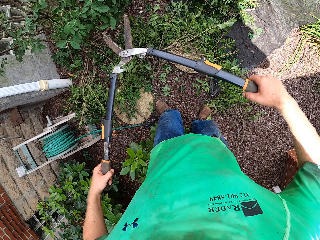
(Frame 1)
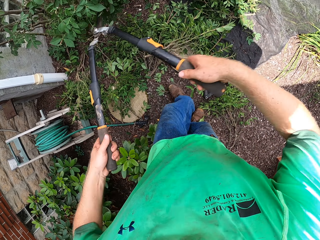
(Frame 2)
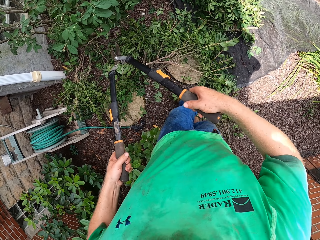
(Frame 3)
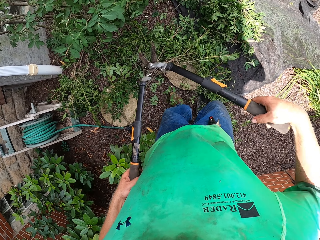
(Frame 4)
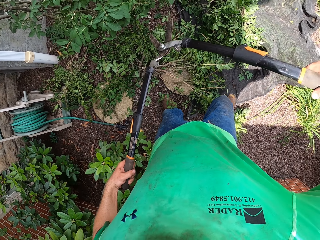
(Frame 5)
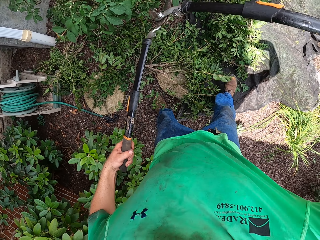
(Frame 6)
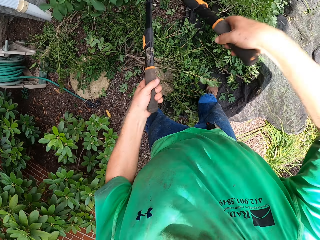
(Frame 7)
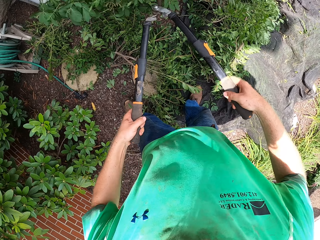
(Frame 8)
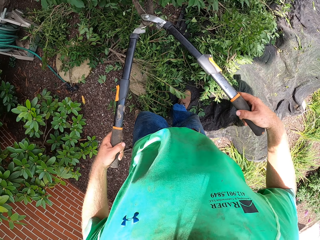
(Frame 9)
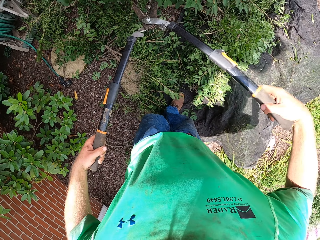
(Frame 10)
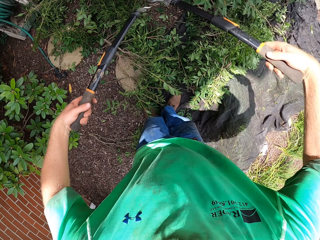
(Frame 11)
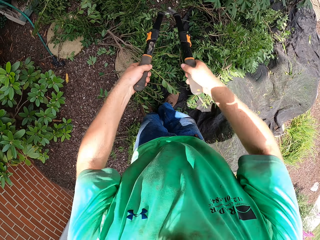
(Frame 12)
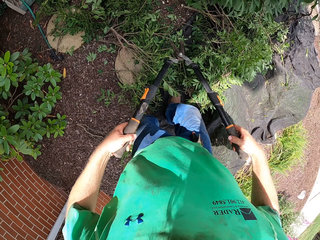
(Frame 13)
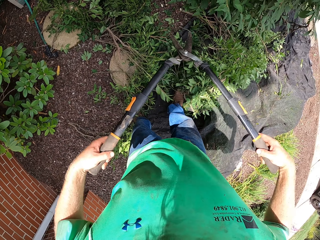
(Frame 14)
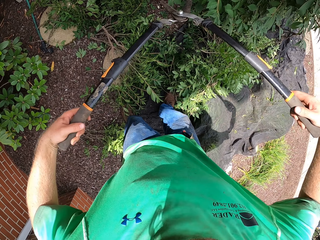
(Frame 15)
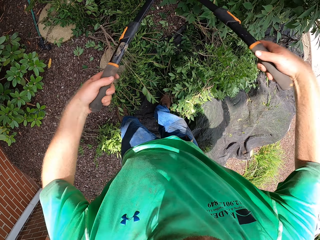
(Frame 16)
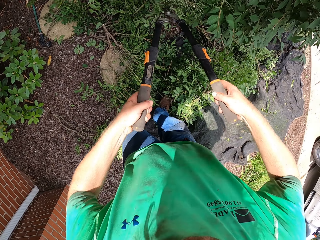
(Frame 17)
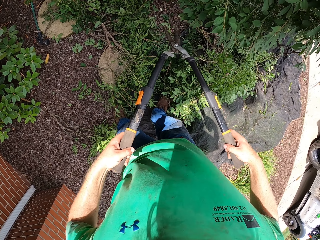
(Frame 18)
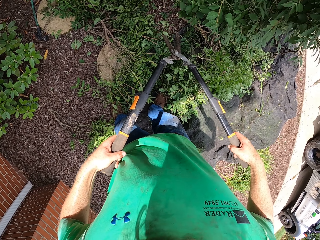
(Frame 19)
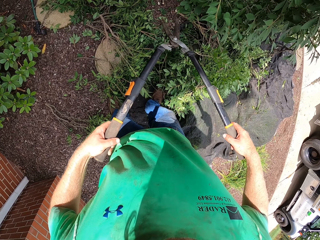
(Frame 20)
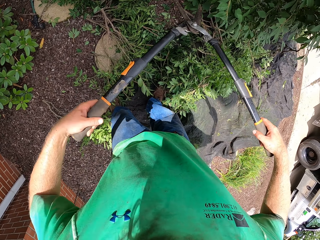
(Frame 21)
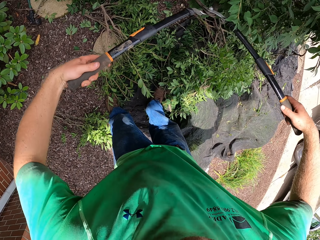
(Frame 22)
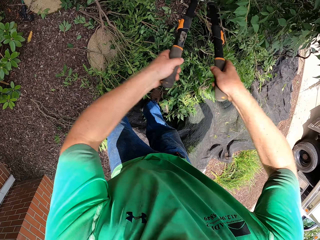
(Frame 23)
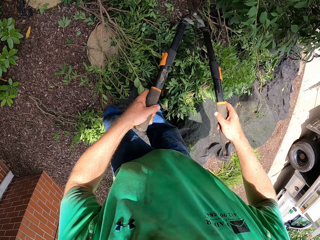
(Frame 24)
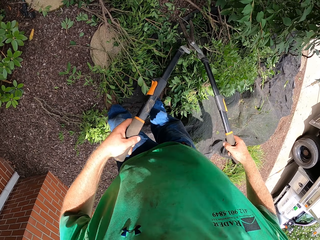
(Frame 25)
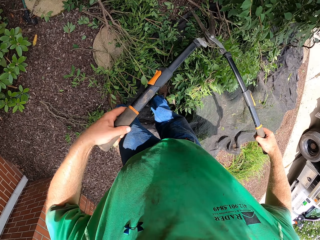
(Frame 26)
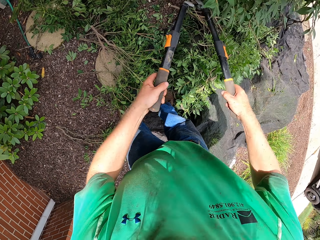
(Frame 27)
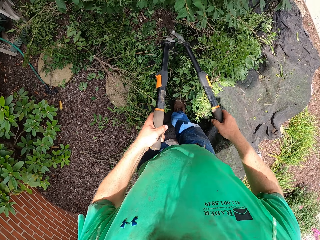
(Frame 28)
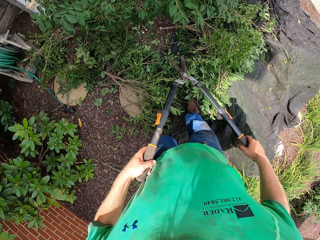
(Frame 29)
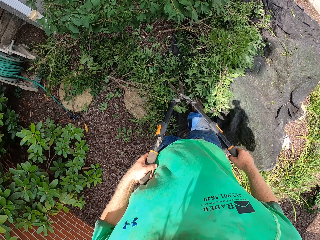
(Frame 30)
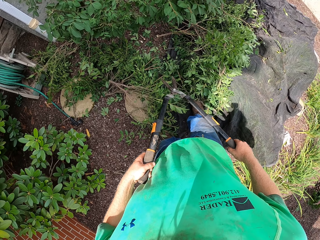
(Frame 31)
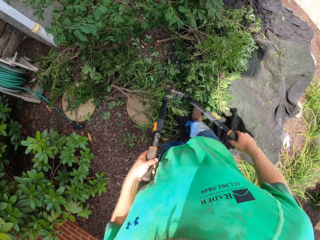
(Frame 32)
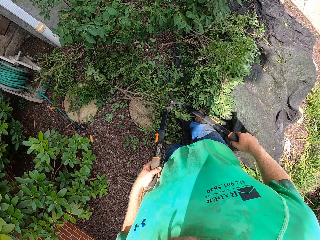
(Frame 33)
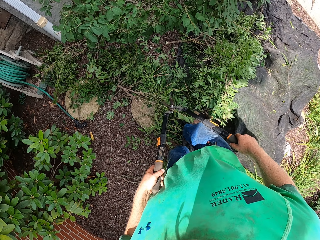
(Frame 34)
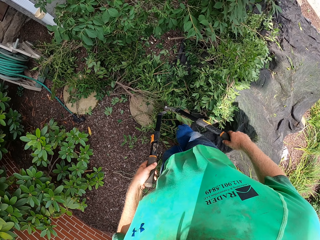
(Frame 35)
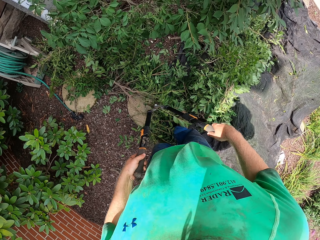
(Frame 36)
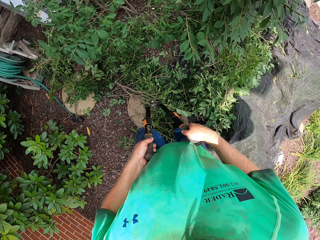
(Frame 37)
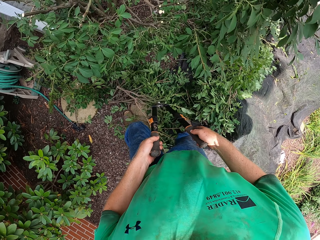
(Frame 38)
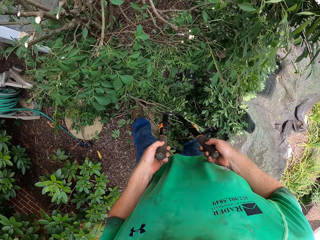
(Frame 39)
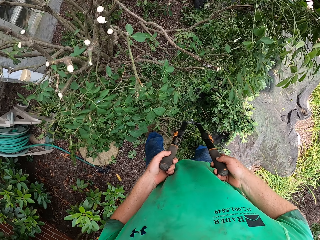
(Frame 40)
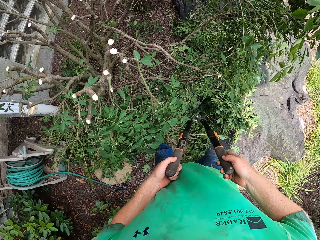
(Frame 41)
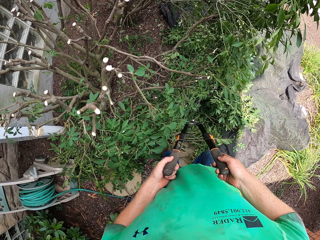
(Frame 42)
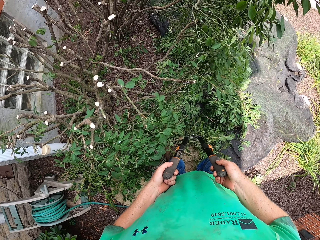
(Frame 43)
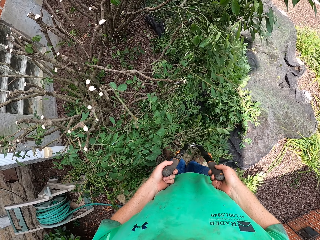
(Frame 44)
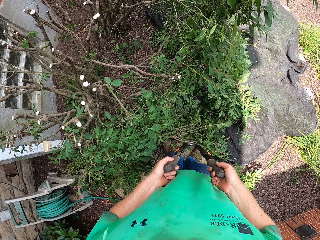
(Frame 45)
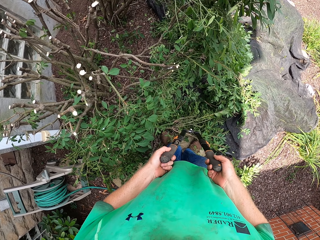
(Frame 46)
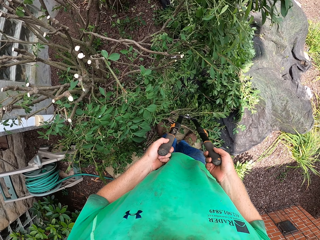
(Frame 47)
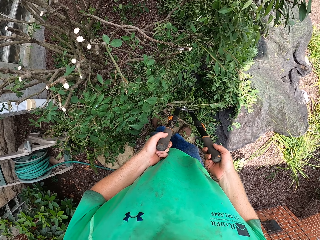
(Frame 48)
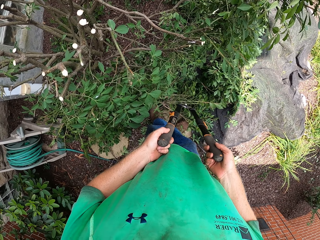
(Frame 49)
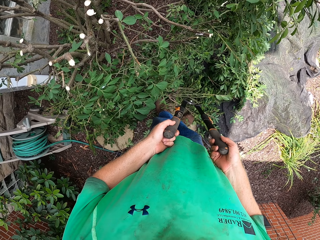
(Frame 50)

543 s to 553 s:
The camera wearer holds the hedge shear in both hands.

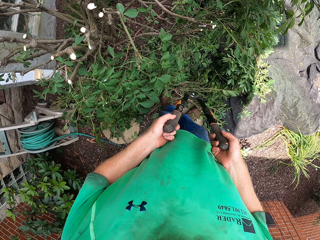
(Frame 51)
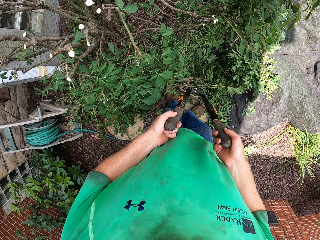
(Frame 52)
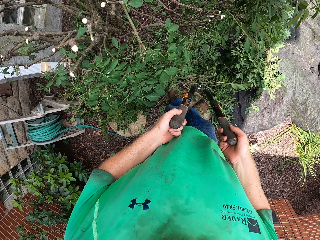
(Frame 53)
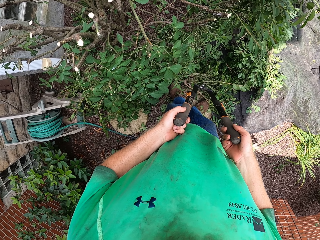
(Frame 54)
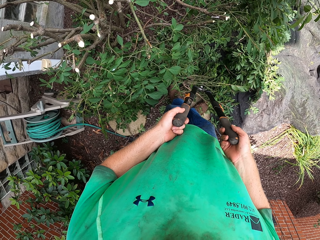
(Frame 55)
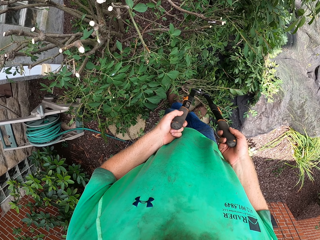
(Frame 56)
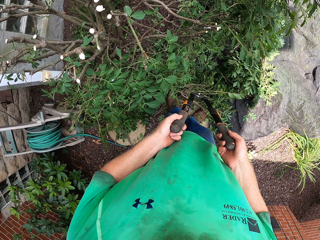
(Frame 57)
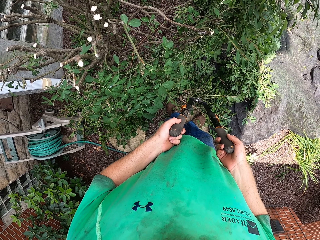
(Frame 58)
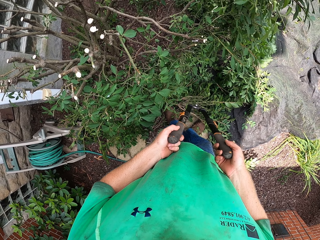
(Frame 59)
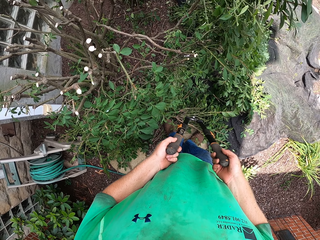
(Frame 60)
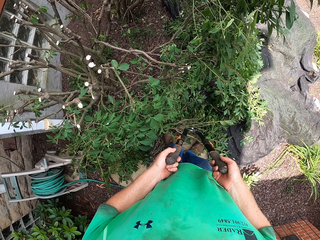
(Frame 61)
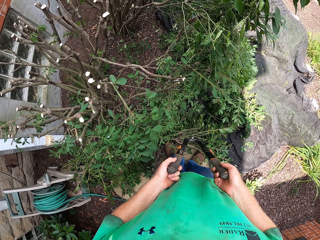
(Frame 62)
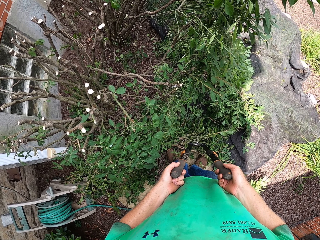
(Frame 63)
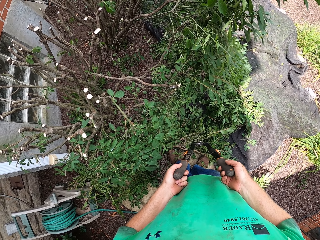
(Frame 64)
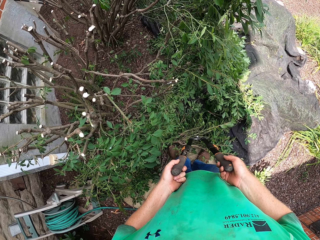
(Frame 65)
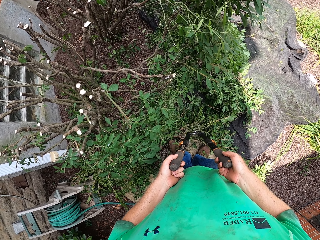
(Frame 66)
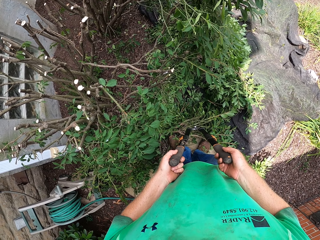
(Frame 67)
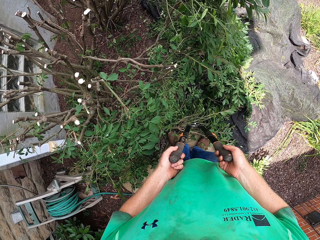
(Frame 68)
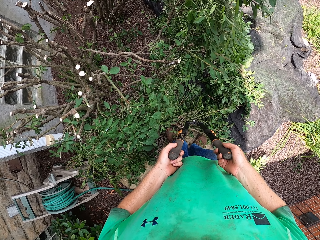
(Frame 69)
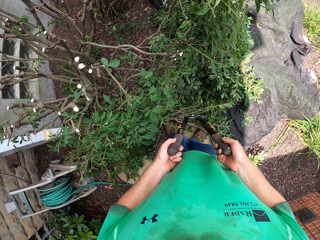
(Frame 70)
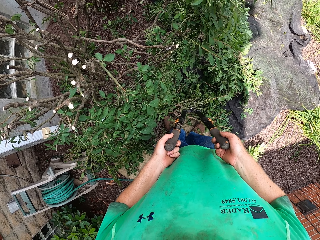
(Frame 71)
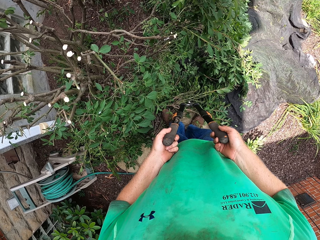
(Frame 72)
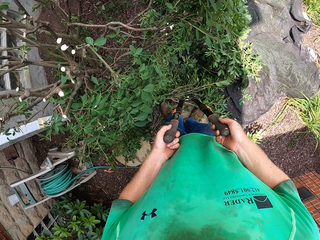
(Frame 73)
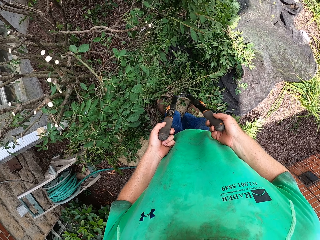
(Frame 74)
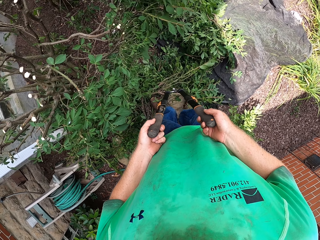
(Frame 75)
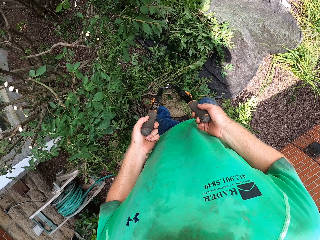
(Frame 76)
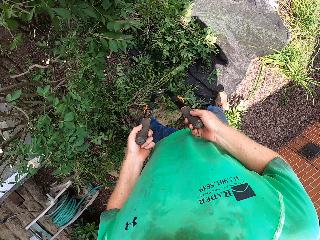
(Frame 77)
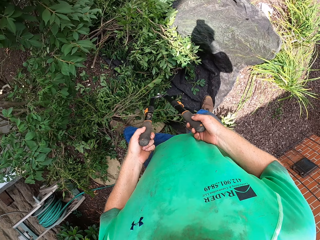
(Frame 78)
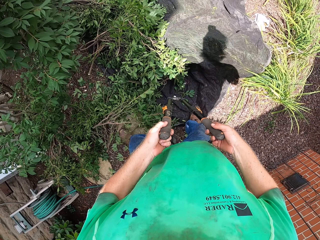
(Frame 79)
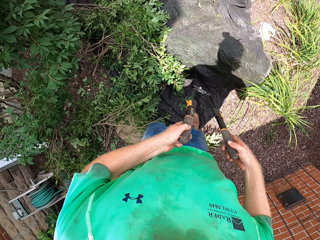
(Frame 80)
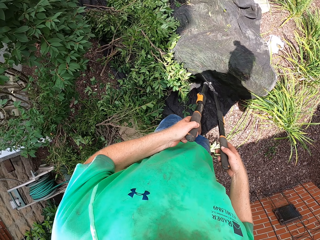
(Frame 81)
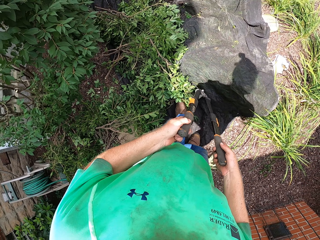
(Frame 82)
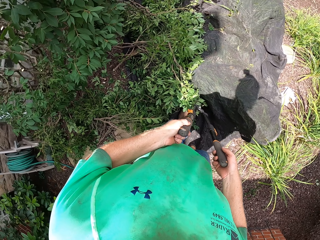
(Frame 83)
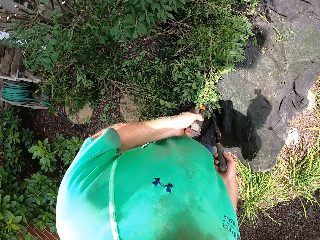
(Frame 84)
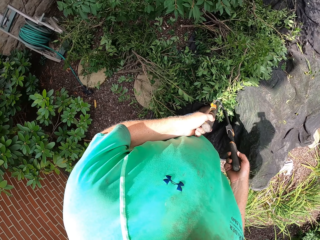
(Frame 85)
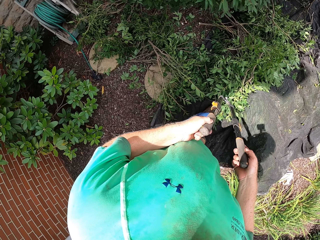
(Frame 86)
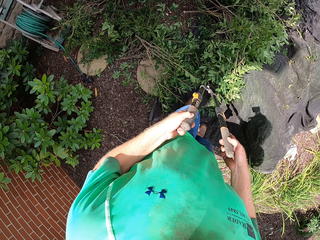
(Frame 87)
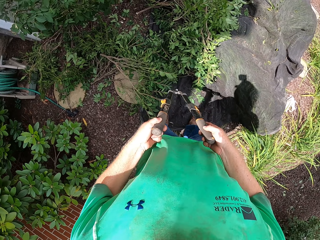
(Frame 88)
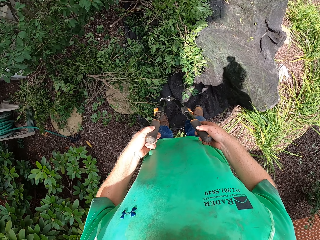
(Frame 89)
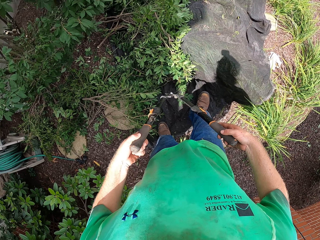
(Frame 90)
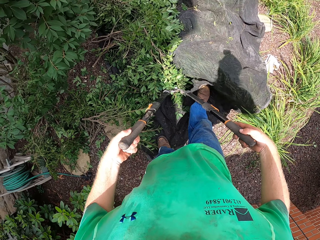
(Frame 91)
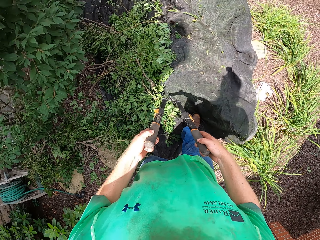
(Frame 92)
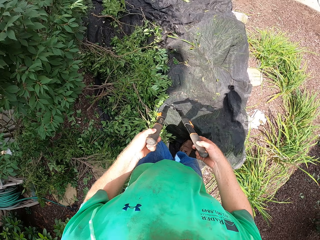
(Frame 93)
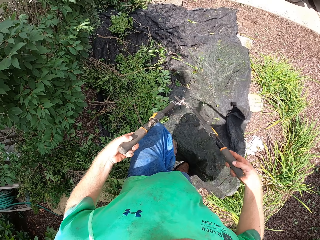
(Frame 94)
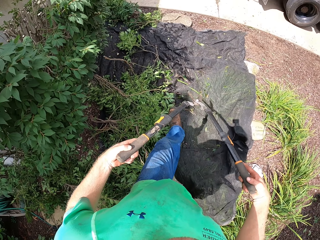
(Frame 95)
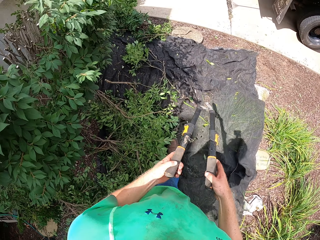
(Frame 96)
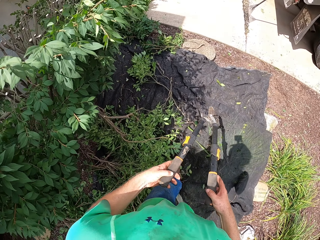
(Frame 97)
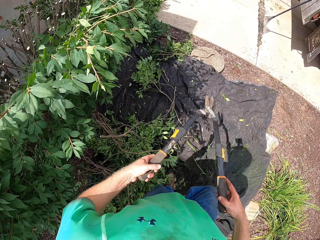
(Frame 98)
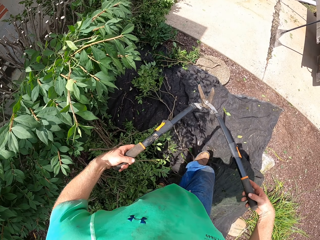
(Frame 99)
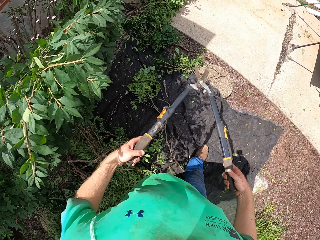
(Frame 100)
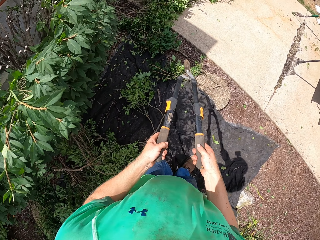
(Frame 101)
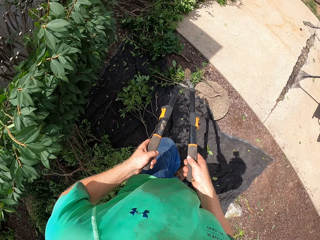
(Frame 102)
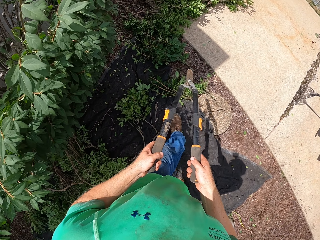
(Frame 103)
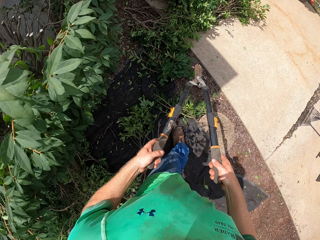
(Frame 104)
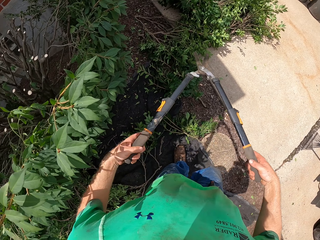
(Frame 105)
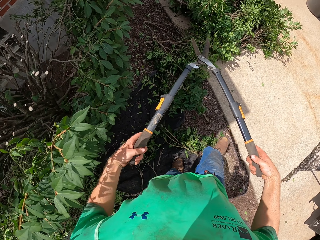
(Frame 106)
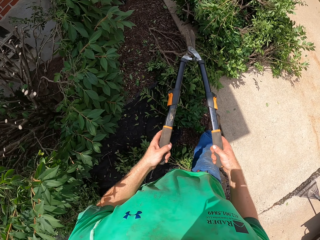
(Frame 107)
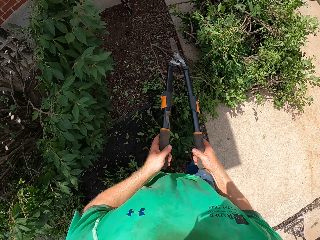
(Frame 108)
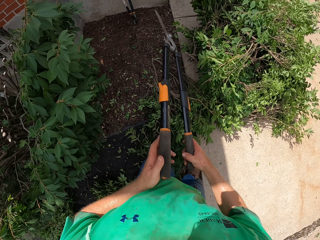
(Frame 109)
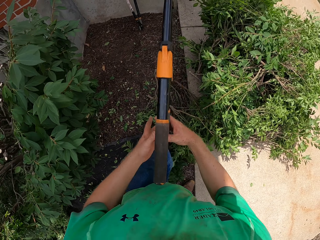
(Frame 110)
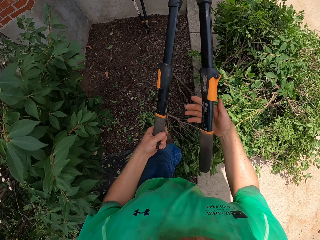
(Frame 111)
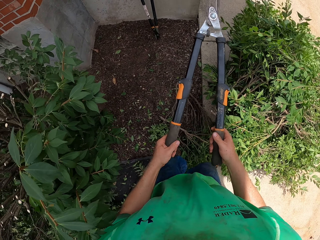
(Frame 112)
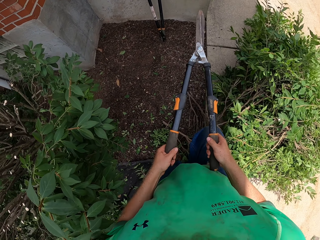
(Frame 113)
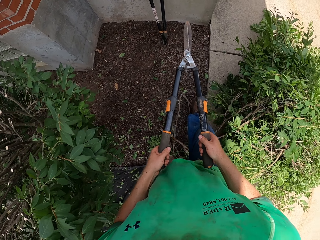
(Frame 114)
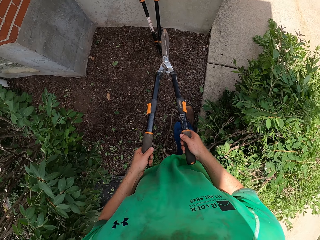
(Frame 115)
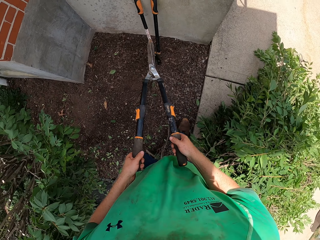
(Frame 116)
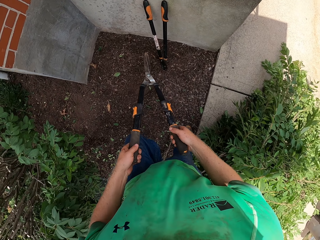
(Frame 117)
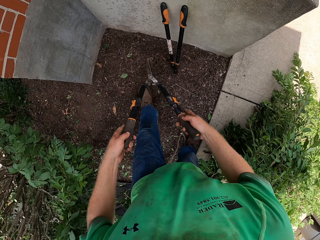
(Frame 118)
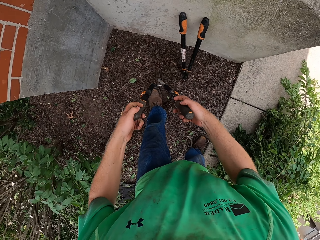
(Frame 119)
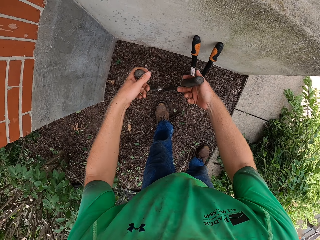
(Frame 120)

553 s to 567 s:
The camera wearer looks around. He clamps the shear blade. He sharpens the shear with both his hands. He flips the shear with his hands.
